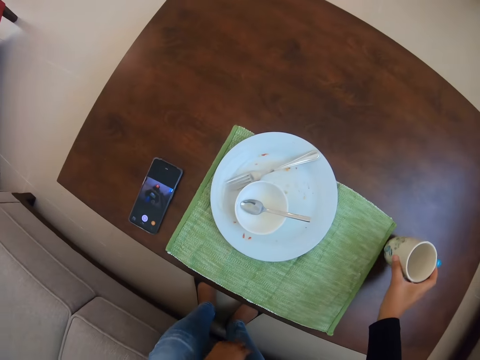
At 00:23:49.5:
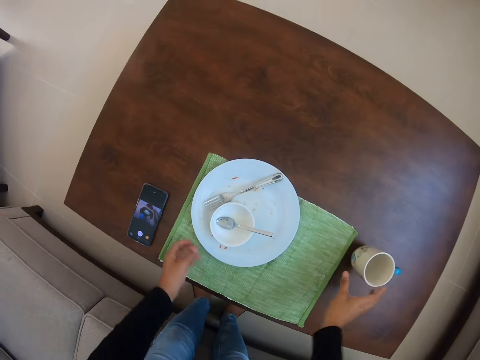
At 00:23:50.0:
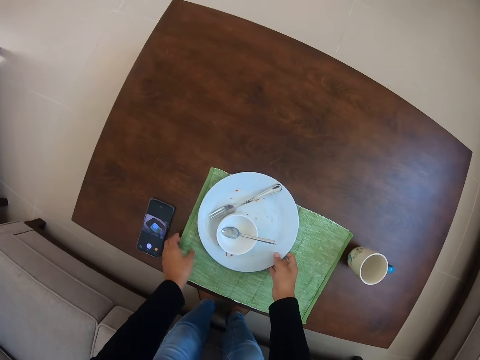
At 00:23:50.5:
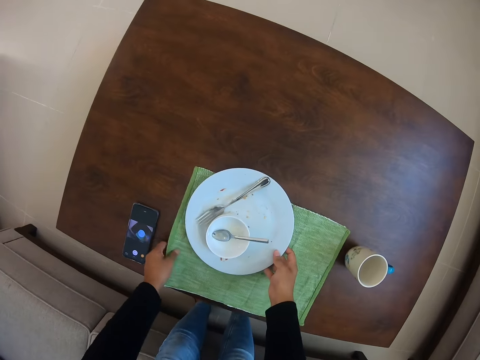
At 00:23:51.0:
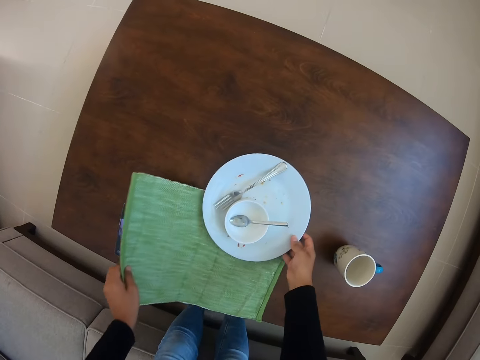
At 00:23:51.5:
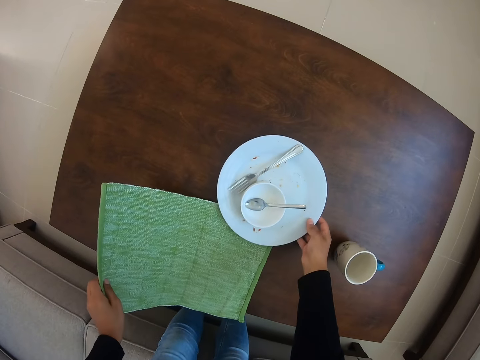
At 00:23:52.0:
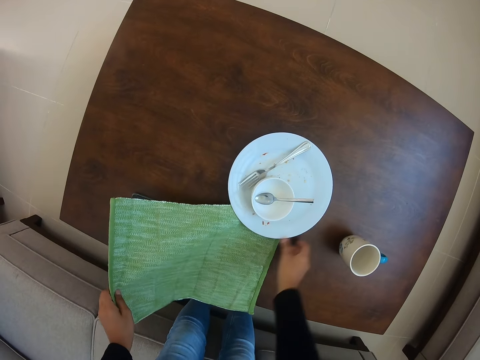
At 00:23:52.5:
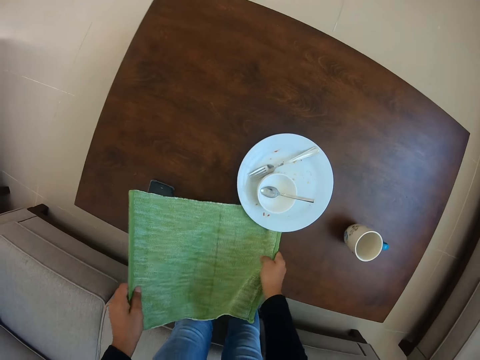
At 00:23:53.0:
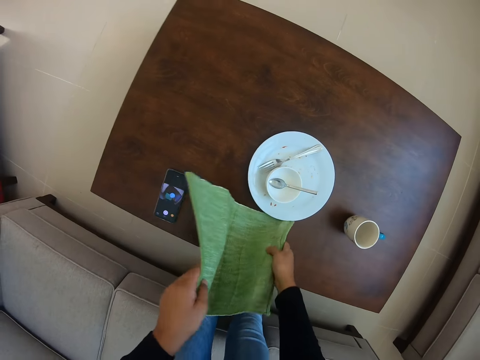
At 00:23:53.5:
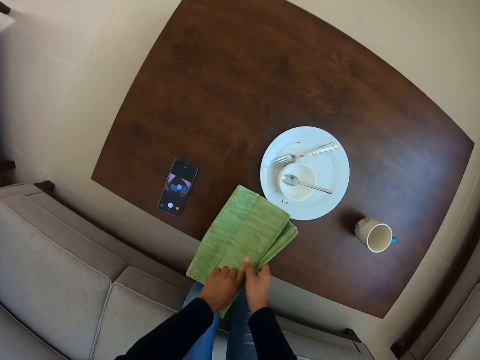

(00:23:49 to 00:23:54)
The camera wearer puts the cup down. They move a plate. They pick up a mat.

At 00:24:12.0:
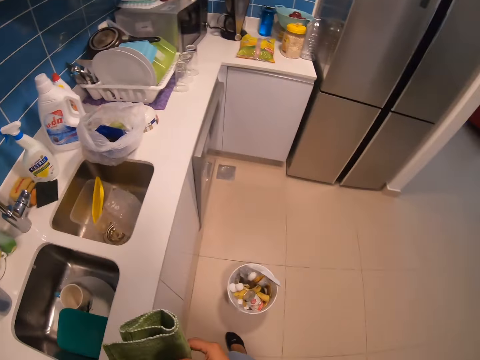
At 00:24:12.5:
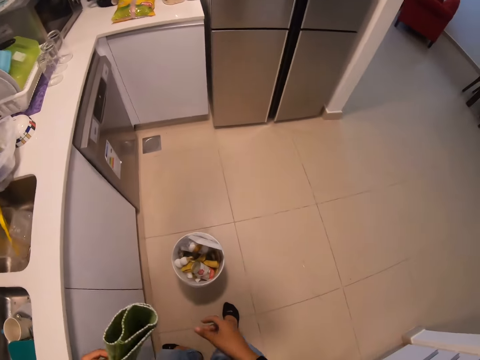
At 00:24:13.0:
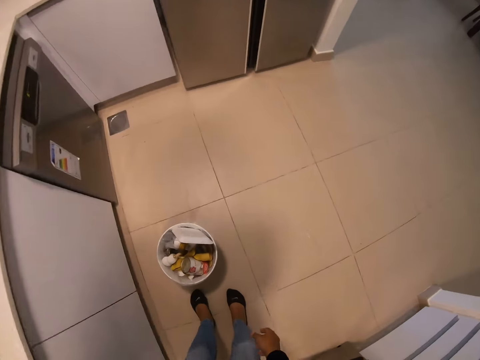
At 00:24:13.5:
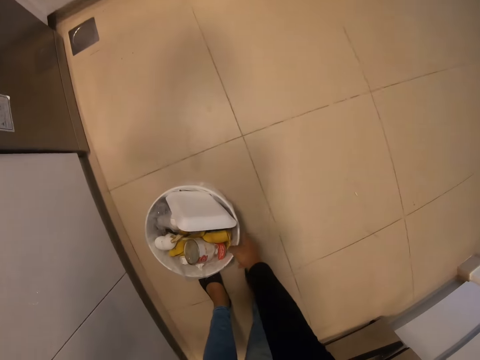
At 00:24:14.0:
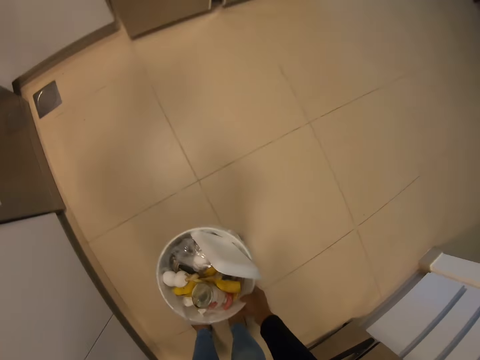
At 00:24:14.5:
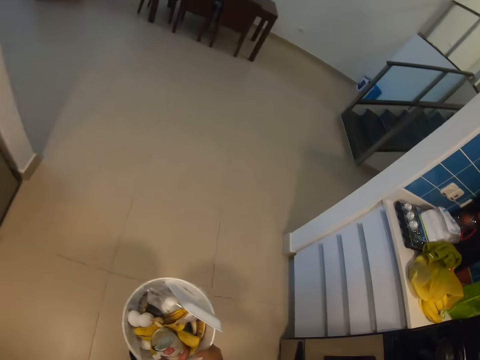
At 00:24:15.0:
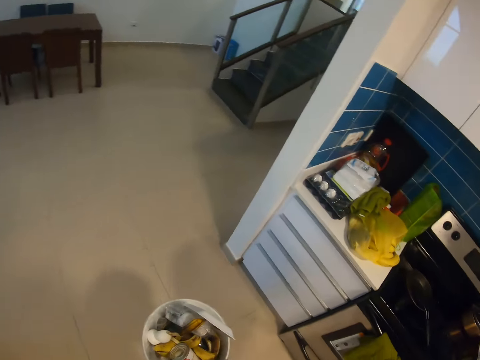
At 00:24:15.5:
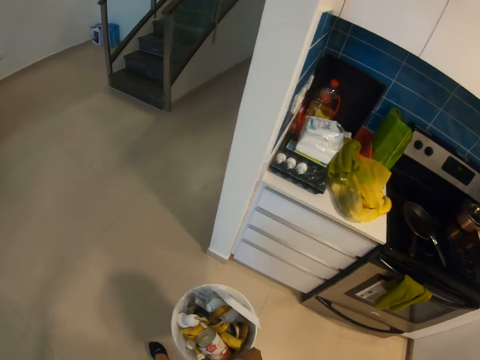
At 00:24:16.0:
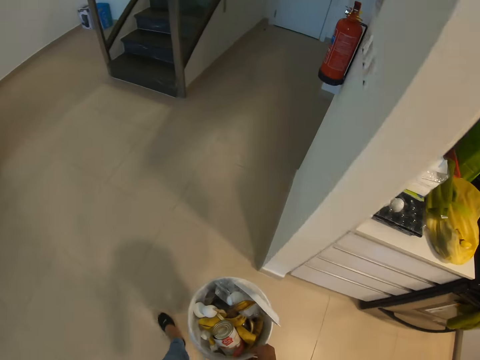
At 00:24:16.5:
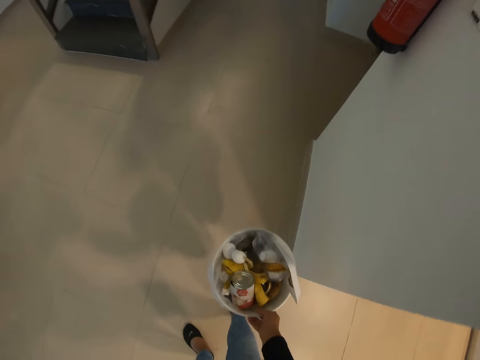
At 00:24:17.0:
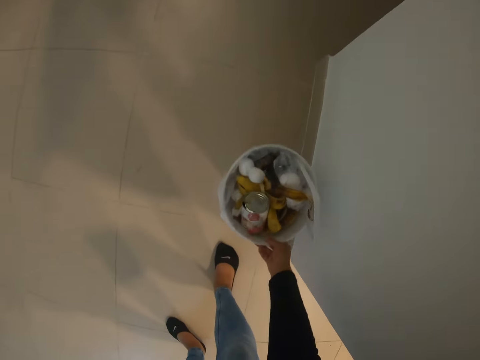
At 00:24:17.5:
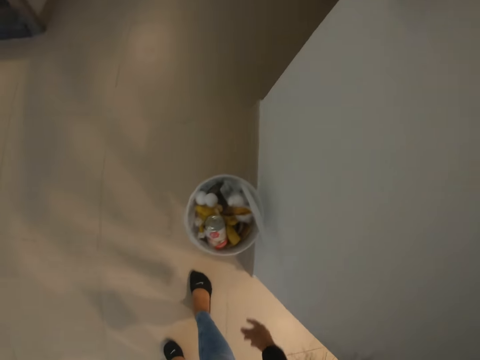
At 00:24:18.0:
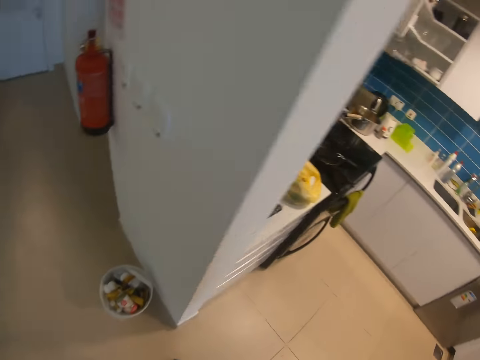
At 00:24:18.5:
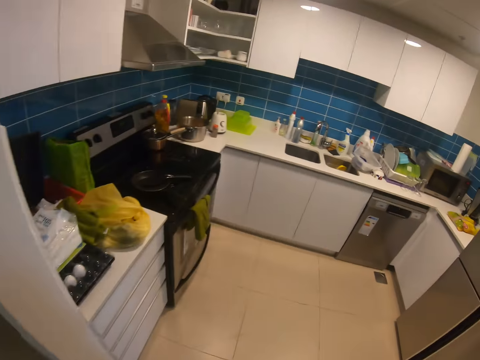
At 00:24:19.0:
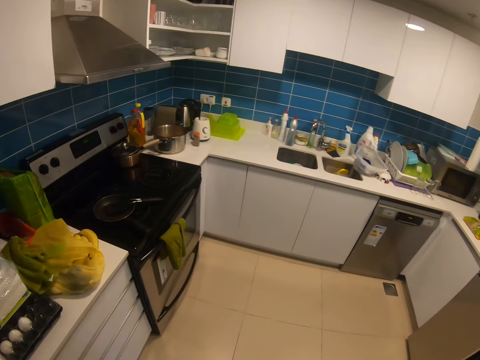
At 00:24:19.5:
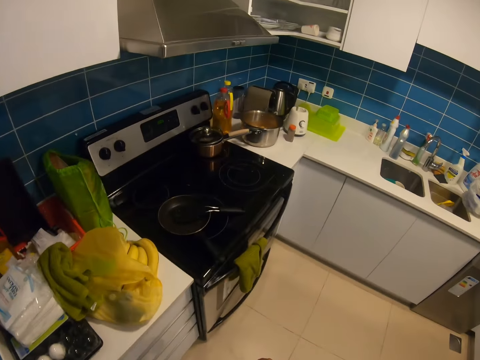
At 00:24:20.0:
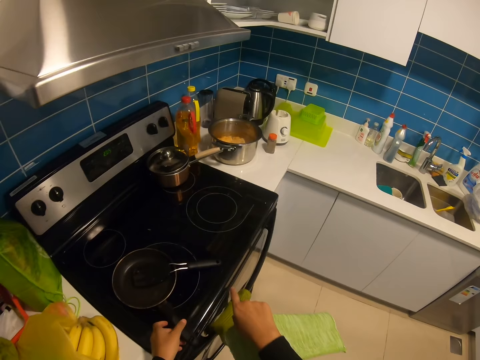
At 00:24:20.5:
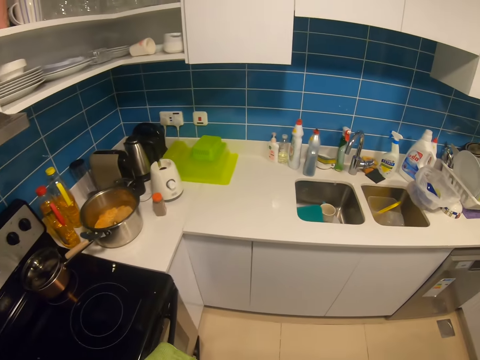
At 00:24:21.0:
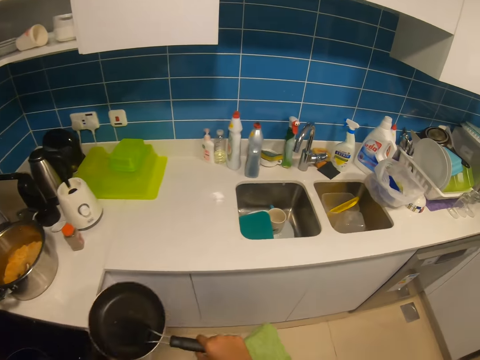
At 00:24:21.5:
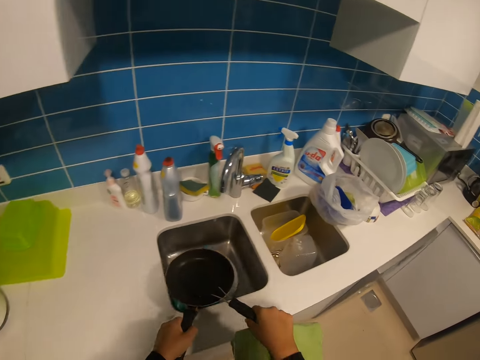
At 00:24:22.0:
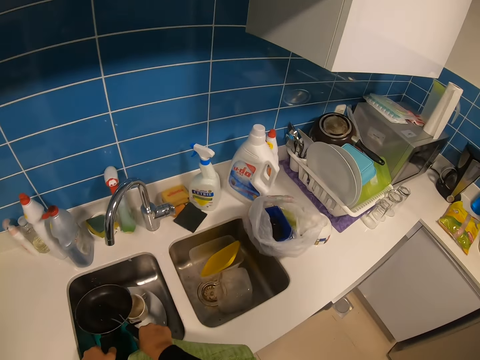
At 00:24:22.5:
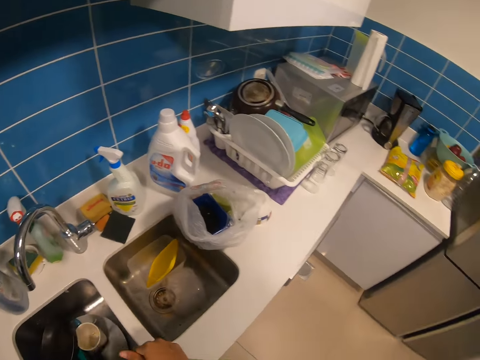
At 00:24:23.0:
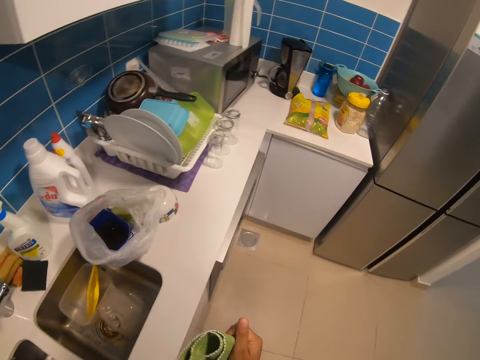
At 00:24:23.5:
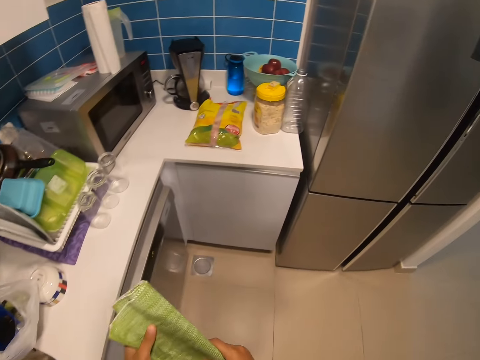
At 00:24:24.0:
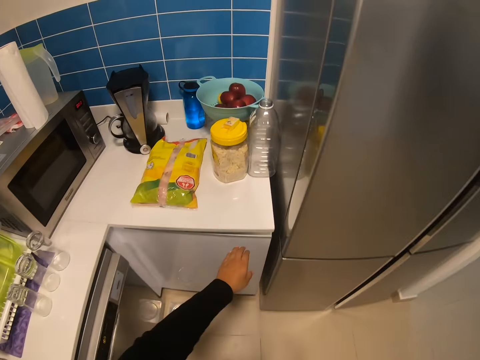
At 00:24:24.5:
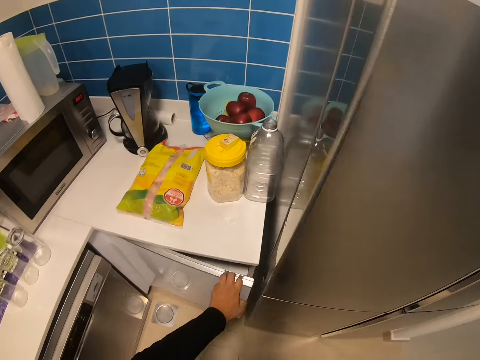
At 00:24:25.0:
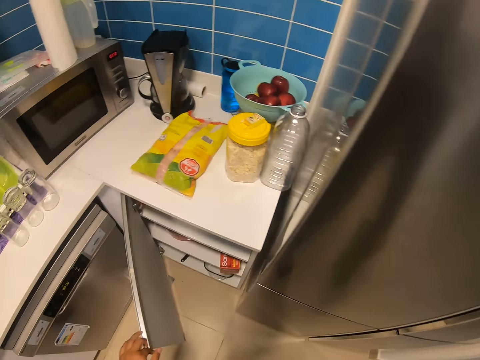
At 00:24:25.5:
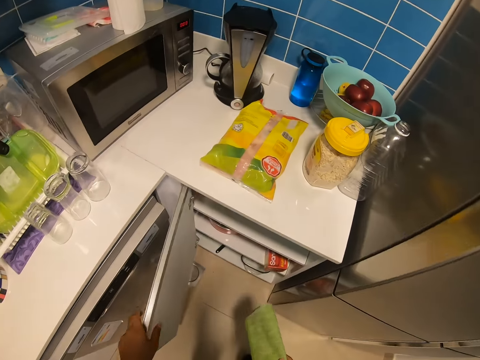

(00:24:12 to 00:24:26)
The camera wearer picks up the litterbin. They carry the garbage. They place the litterbin on the floor. They walk around the kitchen. They pick up a pan, walk to the sink, and put the pan in the sink. They carry a mat. They open a kitchen drawer.

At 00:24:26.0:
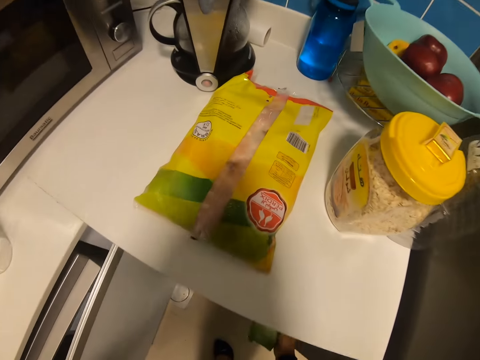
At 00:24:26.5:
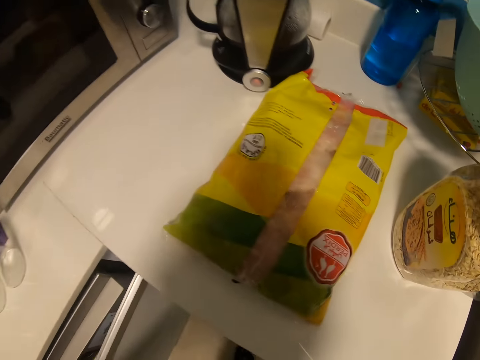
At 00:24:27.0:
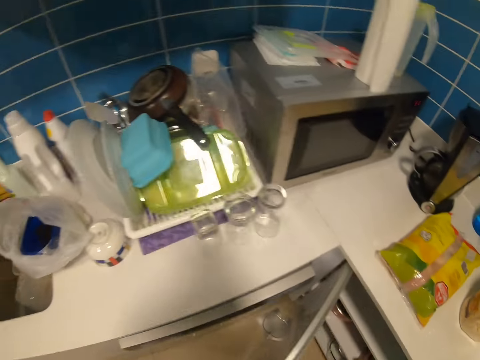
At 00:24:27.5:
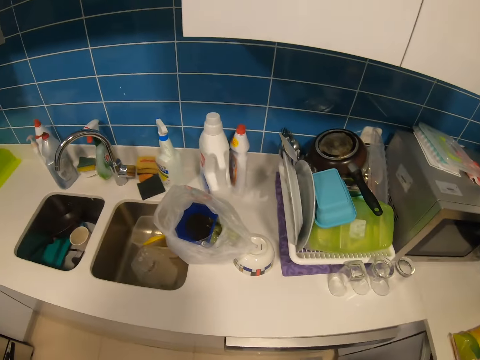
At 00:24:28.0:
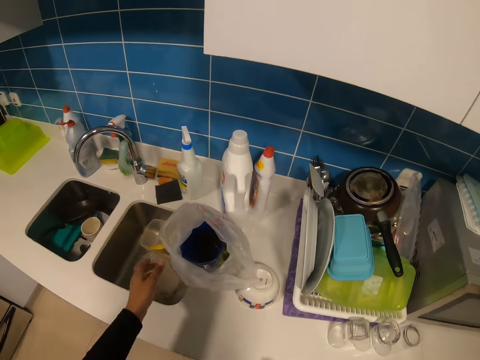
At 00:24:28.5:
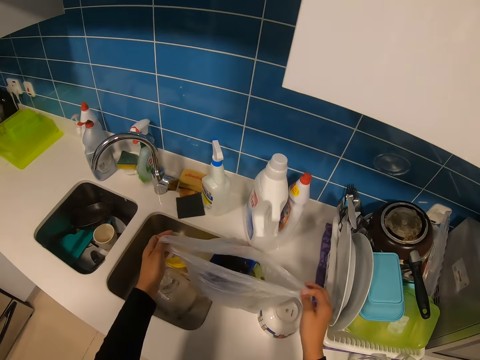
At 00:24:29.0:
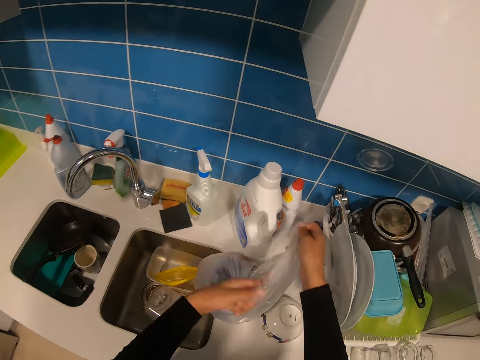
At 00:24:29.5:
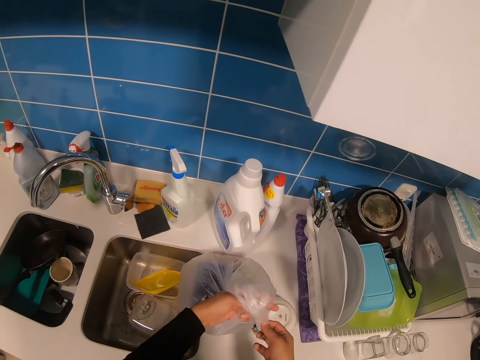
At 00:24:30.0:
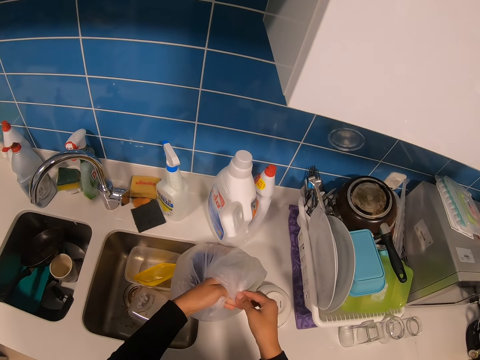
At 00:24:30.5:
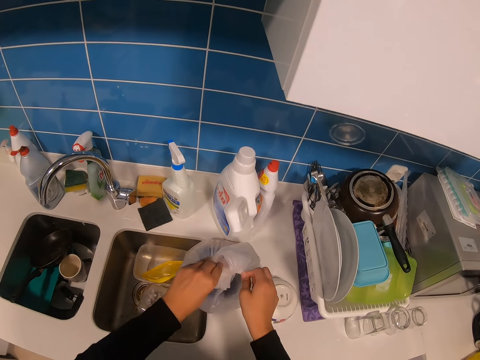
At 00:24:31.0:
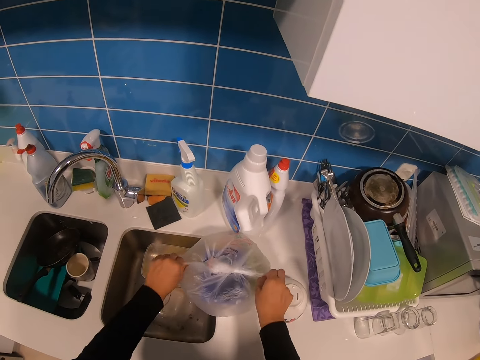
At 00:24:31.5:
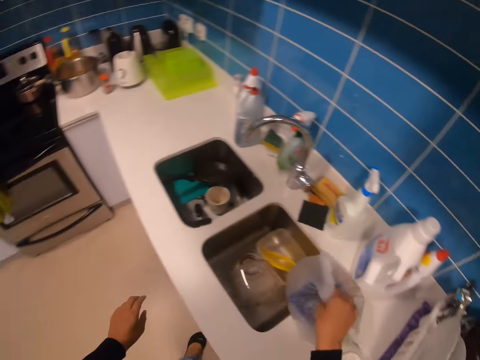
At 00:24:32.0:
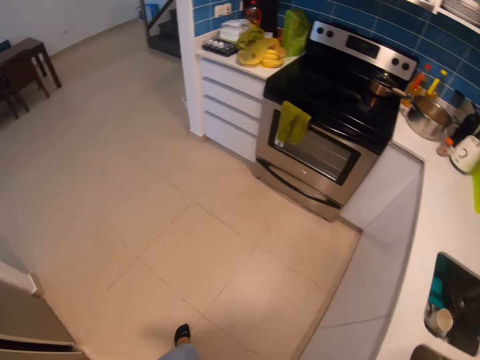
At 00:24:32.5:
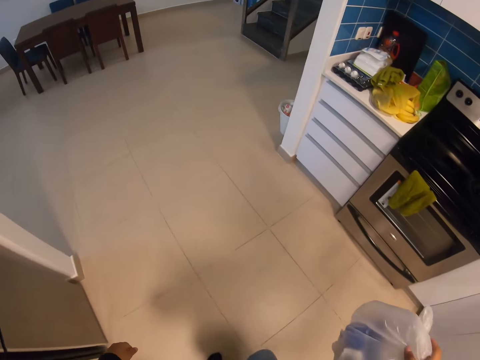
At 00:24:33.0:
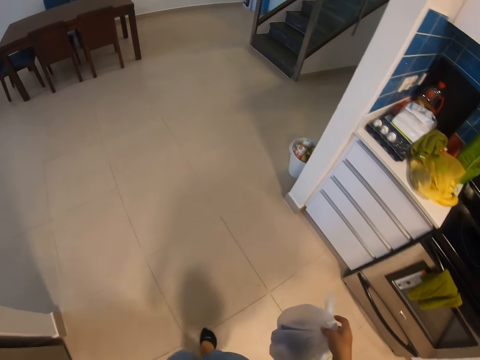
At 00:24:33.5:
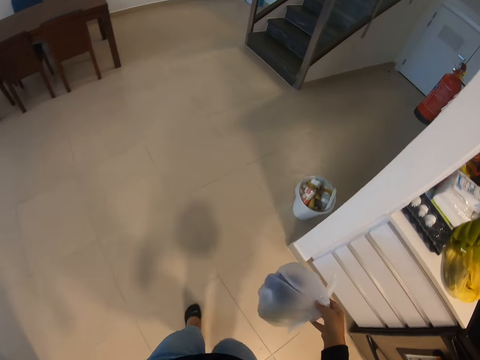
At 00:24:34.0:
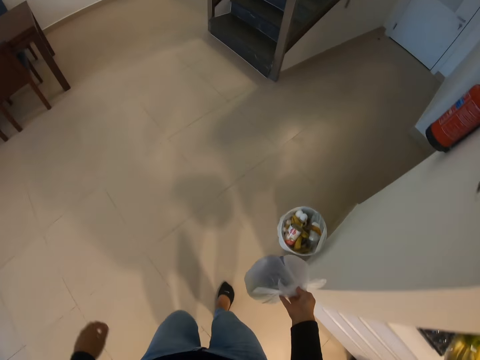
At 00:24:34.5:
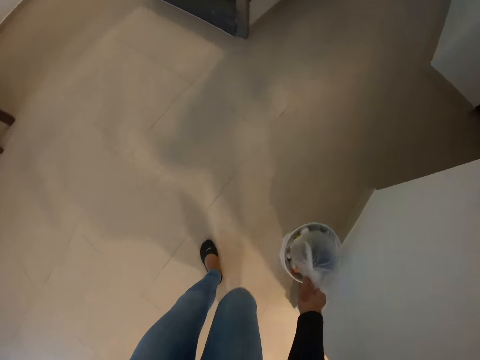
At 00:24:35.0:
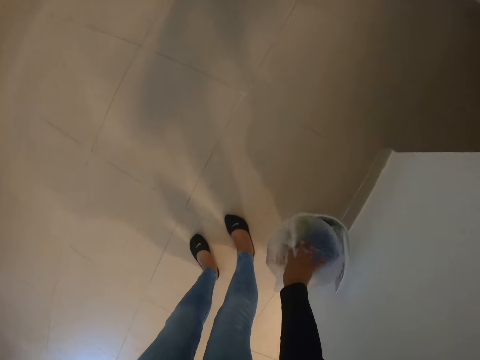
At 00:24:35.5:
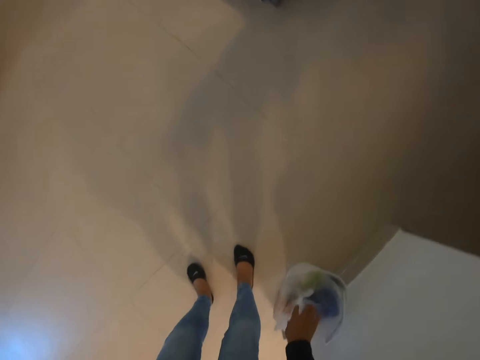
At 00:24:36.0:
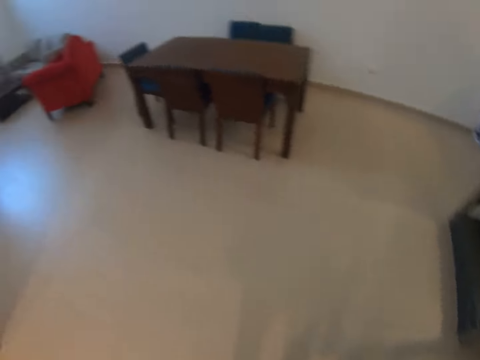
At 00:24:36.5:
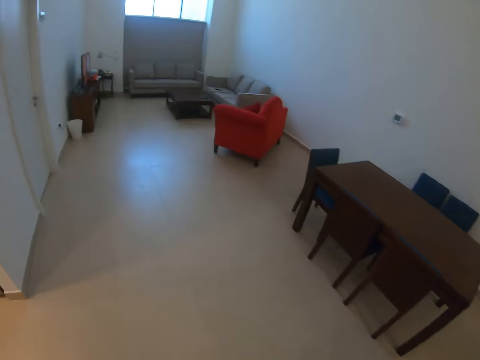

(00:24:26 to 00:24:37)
The camera wearer puts the mat inside the drawer. They fold a plastic bag. They carry the polythene bag to the bin. They walk with the plastic bag. They throw the polythene bag in the bin. They walk to the living room.
